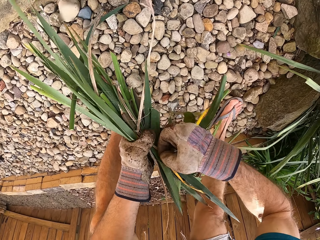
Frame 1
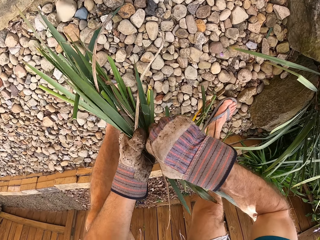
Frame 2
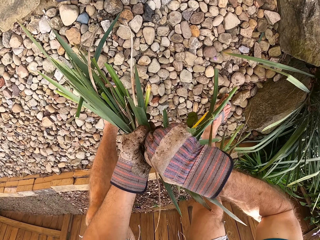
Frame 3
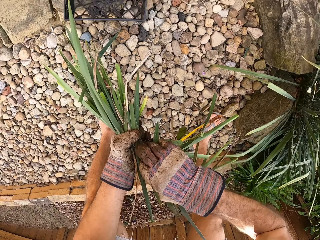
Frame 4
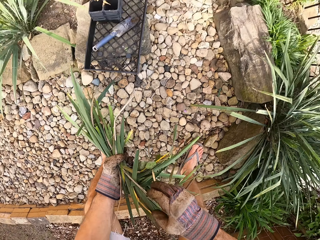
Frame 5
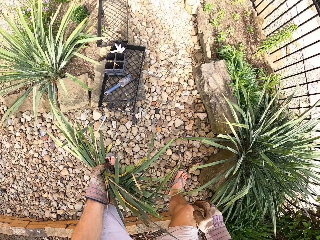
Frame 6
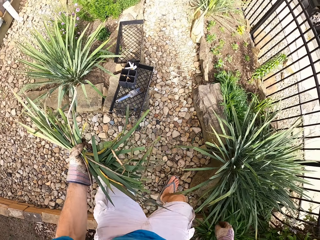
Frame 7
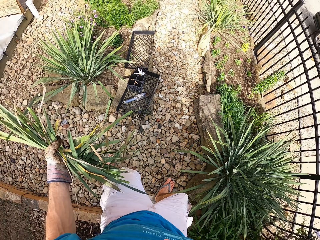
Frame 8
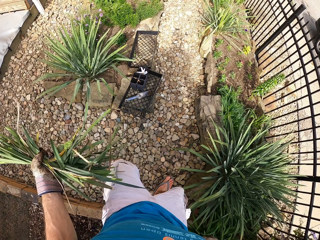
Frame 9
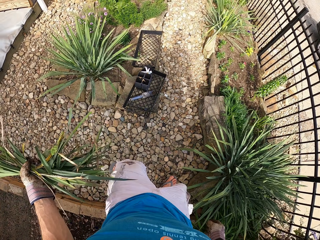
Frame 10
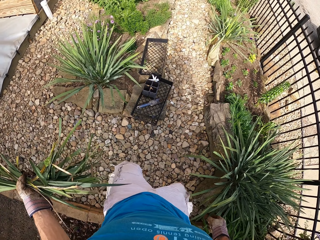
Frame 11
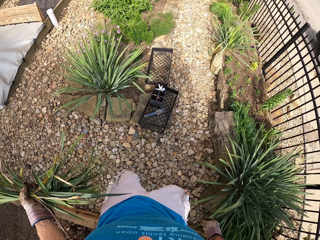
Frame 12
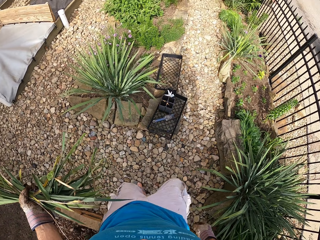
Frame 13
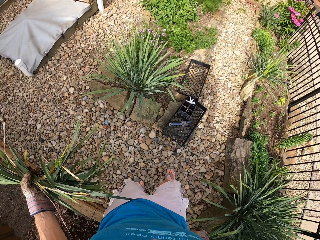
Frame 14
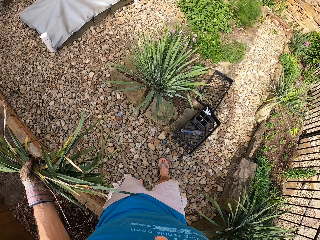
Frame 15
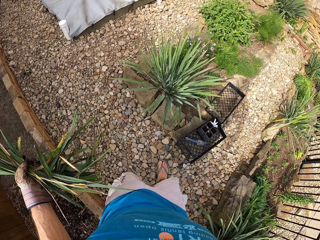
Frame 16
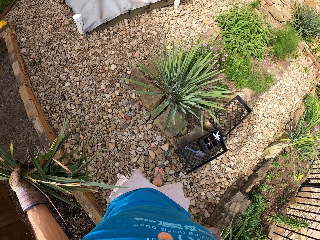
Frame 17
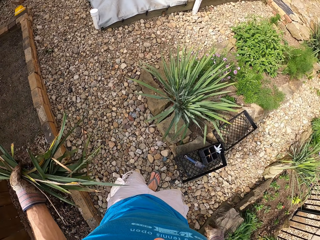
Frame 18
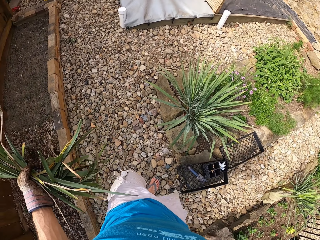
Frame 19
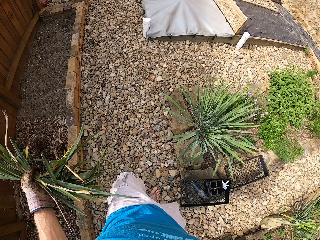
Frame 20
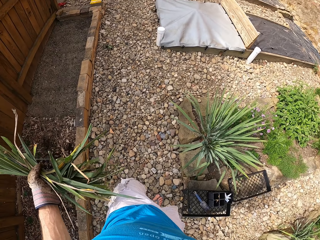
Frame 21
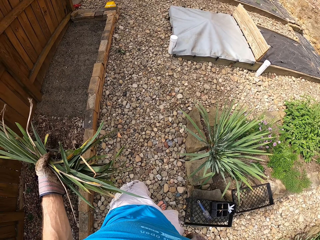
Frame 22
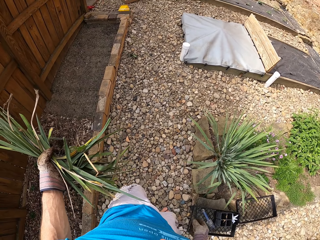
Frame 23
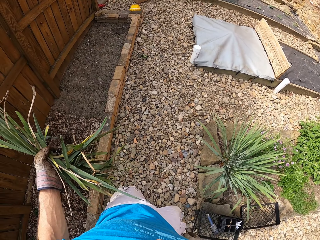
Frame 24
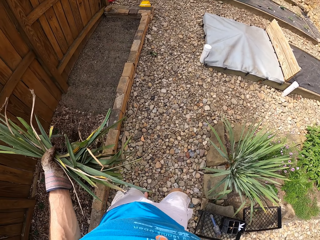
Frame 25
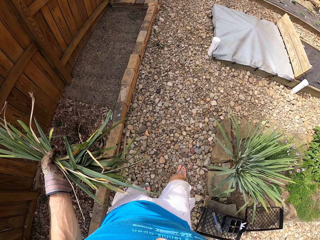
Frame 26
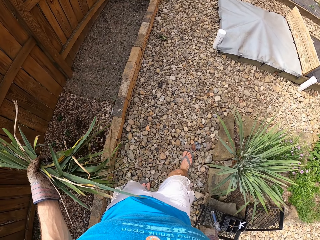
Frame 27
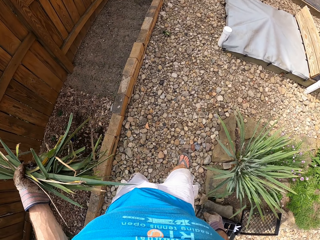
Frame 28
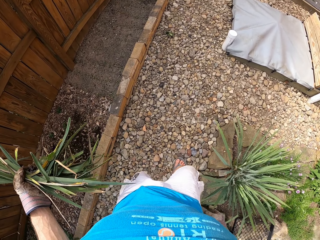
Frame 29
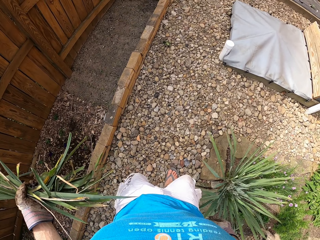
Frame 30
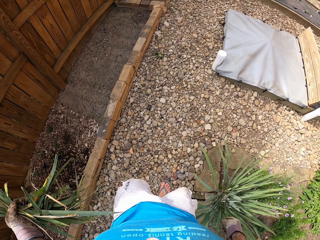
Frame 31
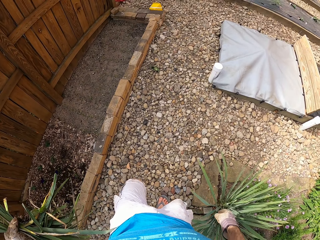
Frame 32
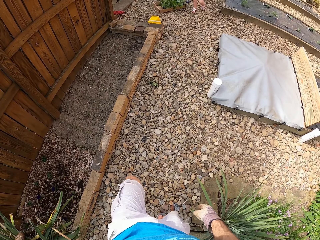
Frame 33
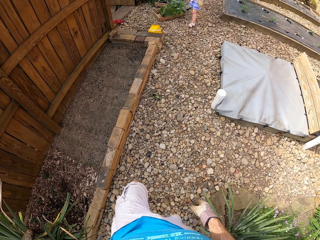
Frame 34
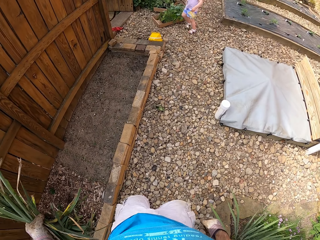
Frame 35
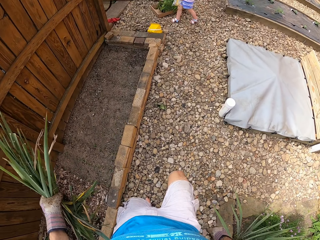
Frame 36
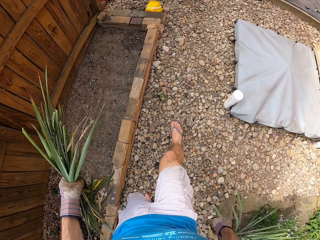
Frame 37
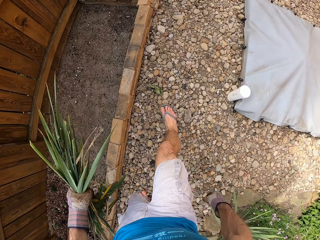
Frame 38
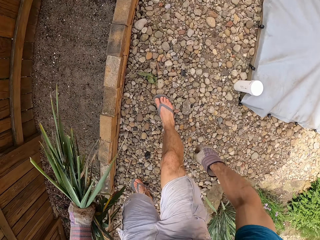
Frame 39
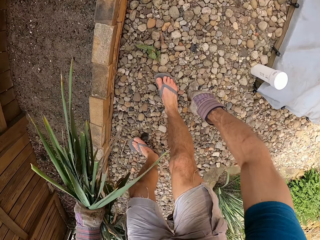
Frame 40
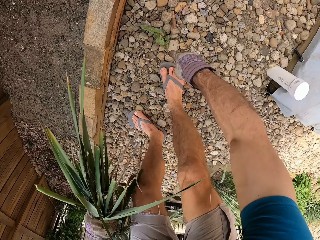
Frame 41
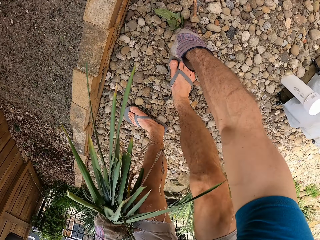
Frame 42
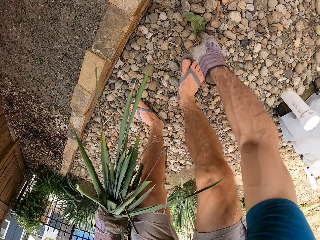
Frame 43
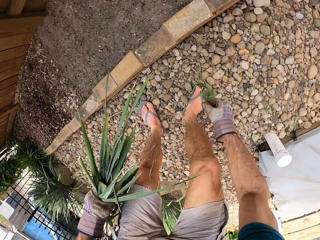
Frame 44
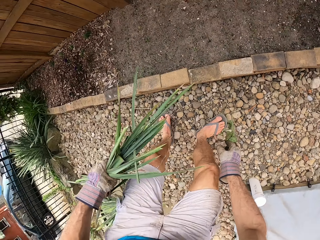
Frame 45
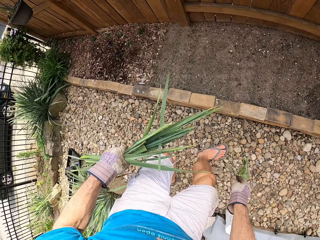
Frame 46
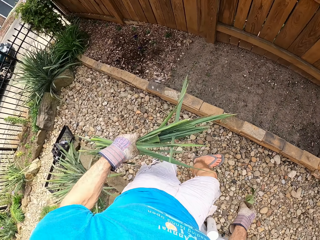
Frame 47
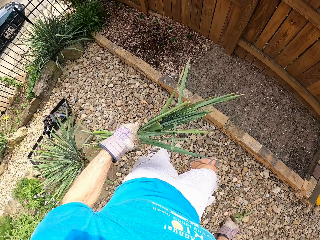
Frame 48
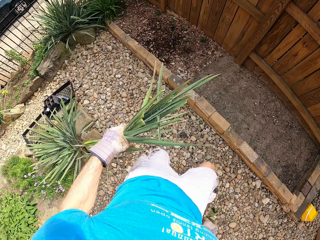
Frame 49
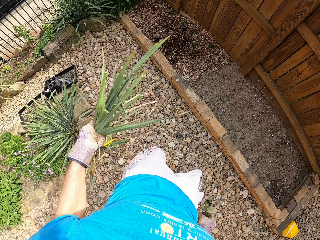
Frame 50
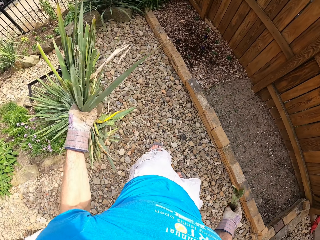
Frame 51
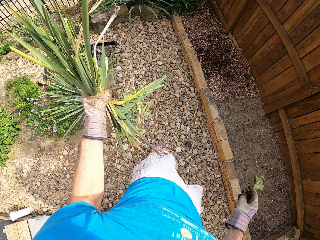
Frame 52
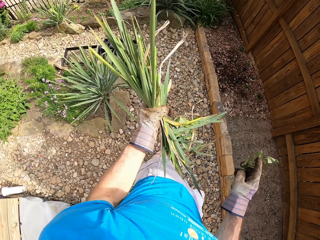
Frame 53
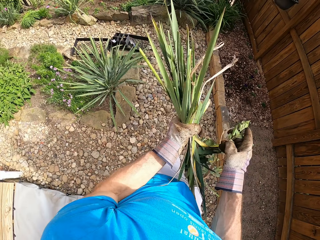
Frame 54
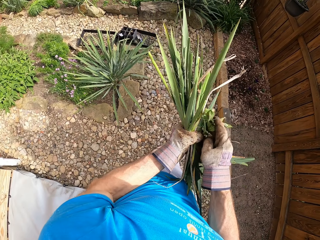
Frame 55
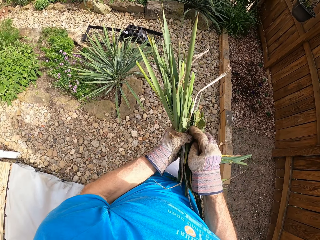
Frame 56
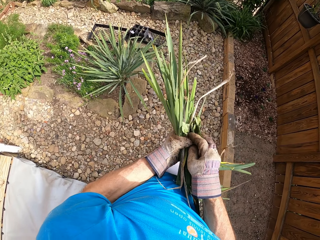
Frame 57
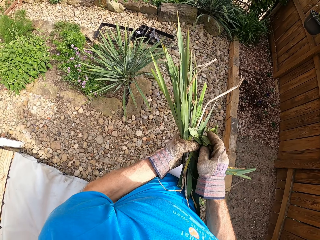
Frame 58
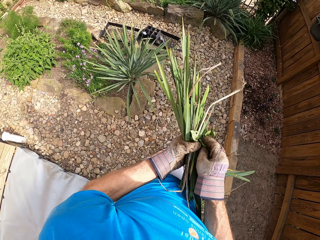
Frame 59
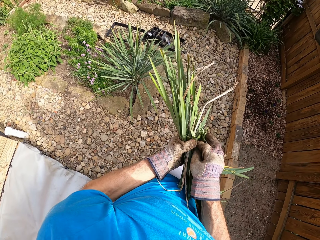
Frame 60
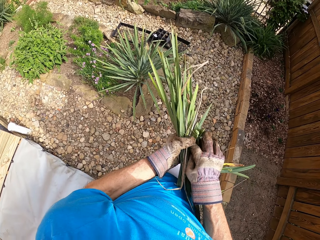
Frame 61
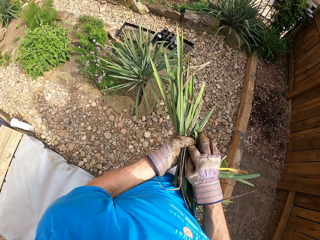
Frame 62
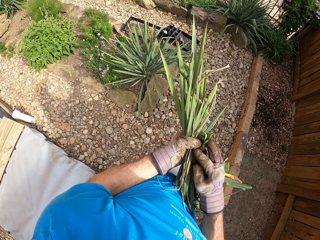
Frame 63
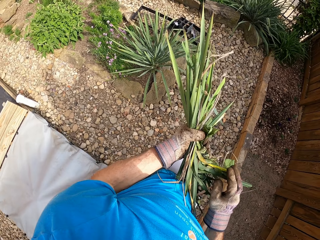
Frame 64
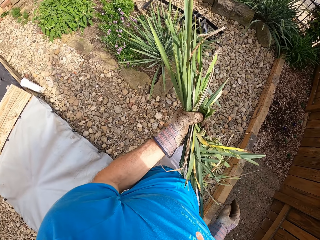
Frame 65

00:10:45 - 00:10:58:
The camera wearer stands. They look around the backyard. They walk. They bend. They pick up a plant on the ground. They look around.

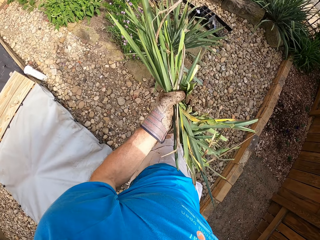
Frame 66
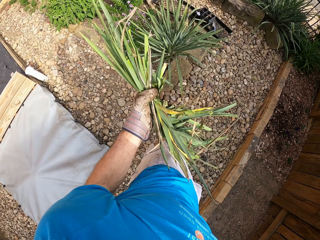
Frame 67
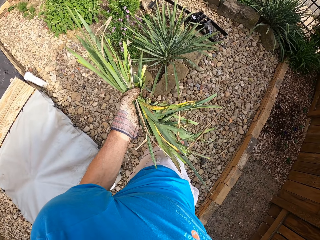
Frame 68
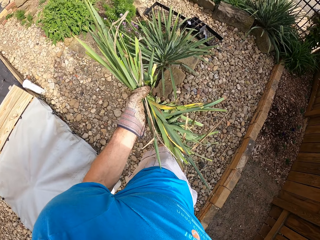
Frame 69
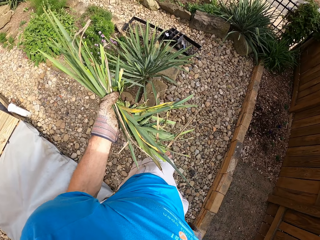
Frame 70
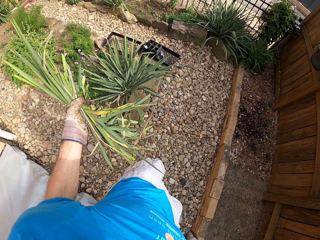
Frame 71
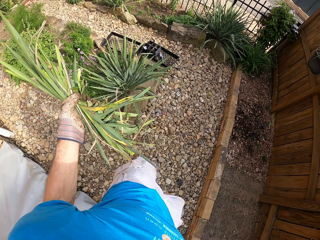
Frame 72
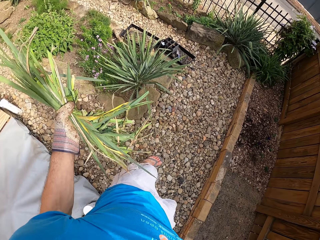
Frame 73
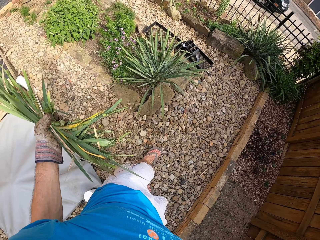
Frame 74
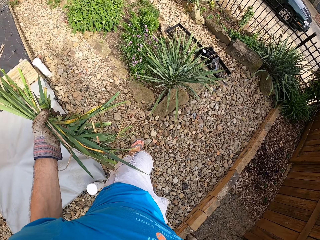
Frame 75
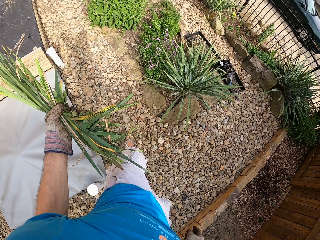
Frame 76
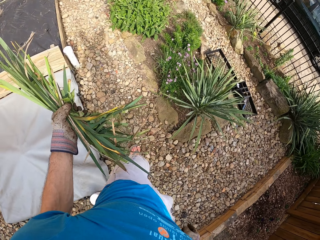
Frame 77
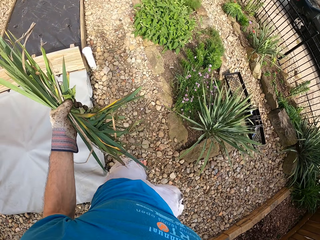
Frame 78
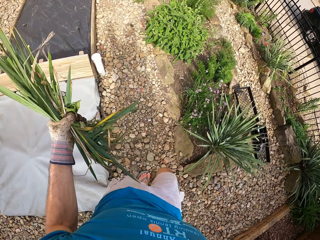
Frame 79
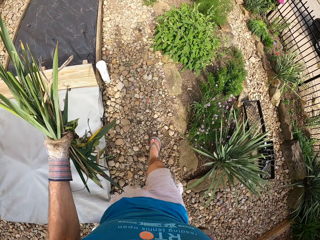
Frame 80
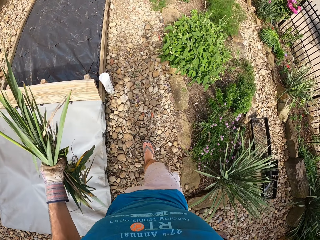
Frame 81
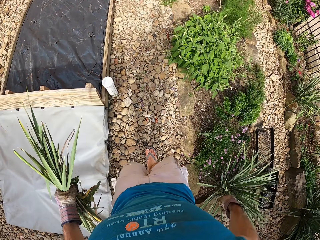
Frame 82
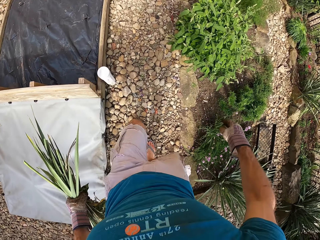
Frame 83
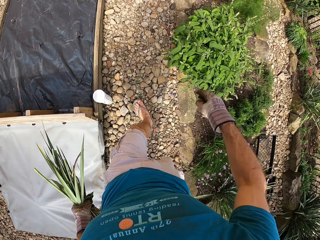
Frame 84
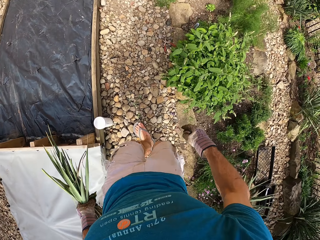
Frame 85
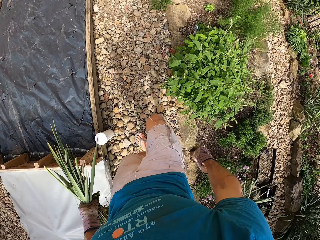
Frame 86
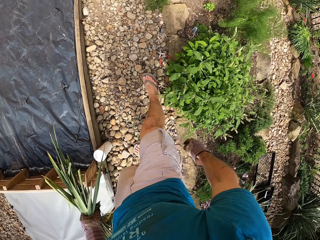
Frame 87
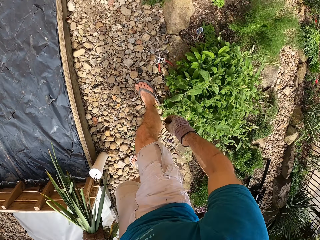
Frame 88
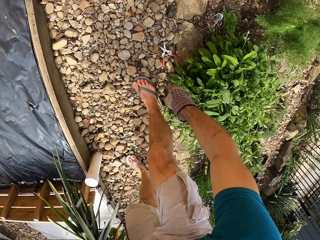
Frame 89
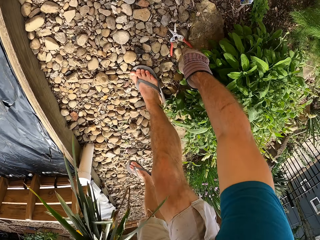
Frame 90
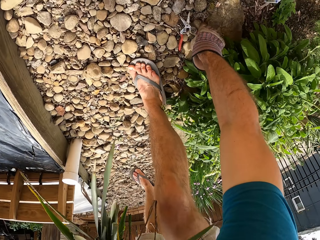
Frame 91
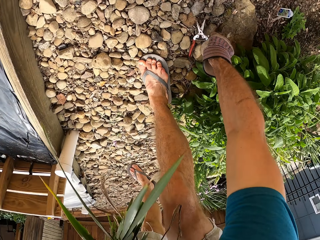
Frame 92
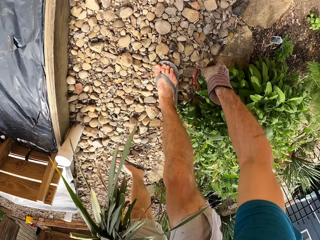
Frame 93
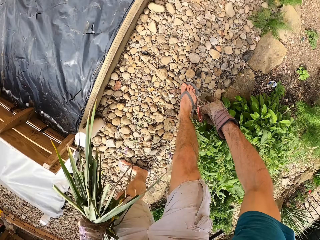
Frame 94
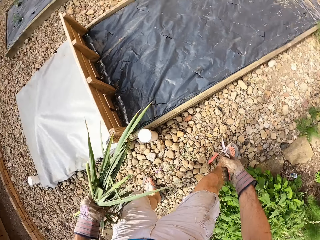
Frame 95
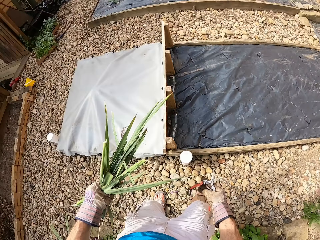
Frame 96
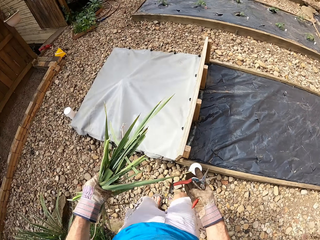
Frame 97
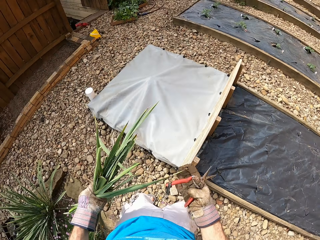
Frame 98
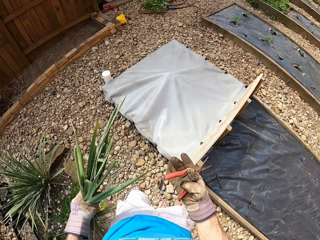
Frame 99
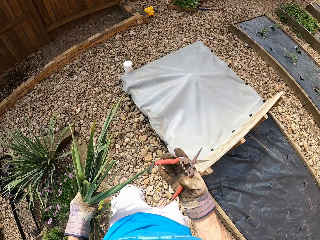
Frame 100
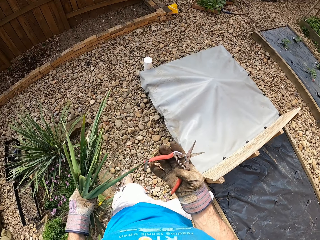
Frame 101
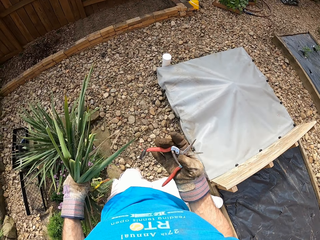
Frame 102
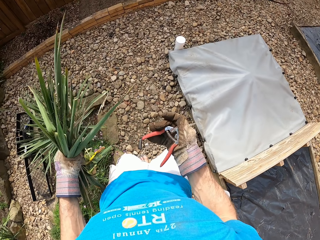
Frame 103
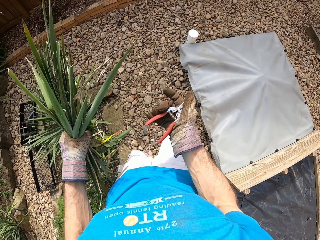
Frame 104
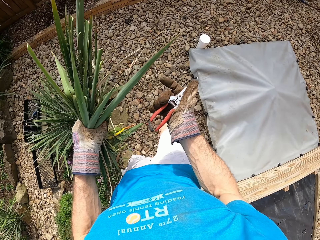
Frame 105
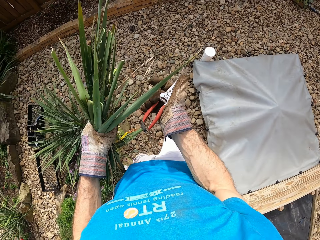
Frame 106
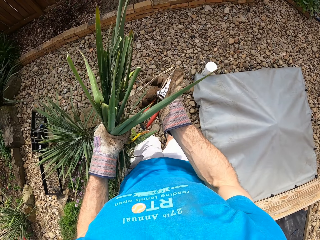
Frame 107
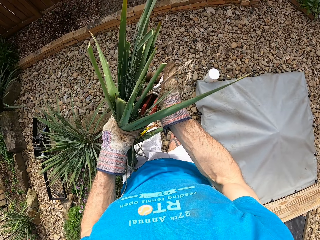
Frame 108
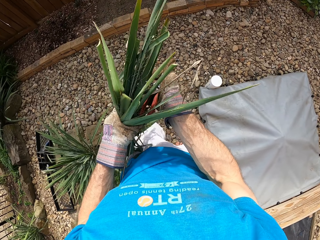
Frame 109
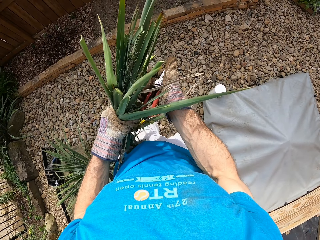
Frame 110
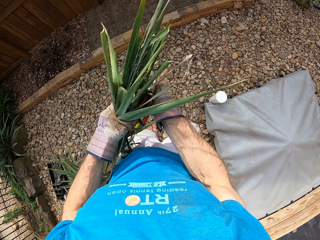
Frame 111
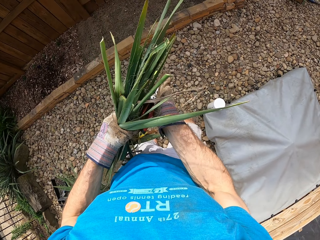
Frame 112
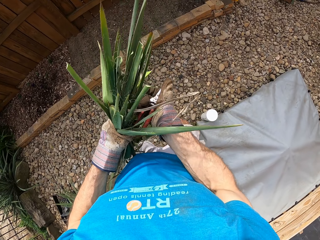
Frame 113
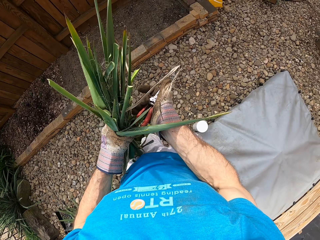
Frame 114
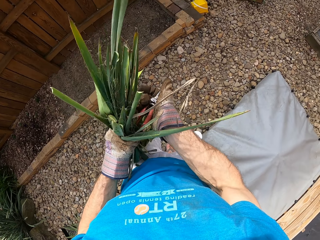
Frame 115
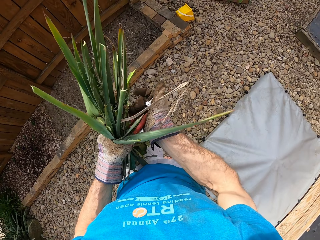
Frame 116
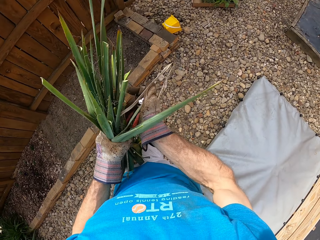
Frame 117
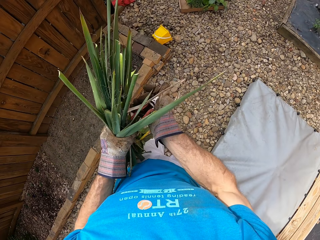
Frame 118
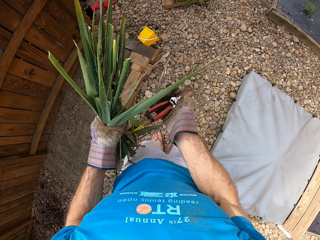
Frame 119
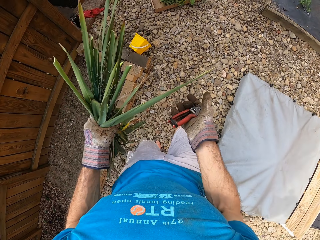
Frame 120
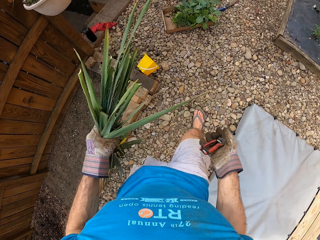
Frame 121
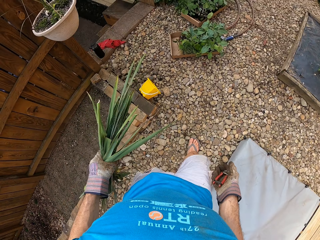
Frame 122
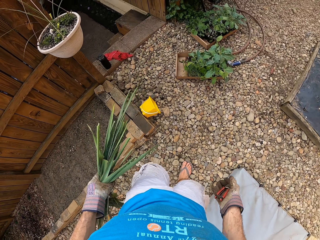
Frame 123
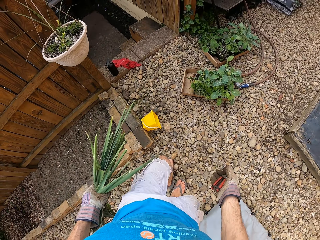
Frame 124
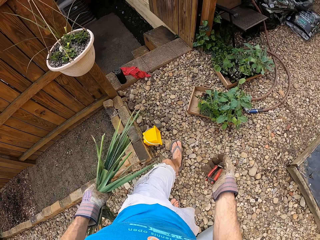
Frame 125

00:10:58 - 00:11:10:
The camera wearer walks in the backyard. They drop the paper. They pick up garden pruning scissors. They walk in the backyard.
